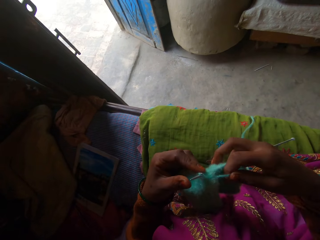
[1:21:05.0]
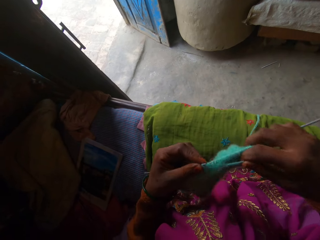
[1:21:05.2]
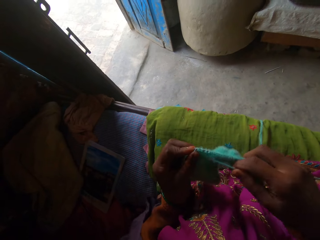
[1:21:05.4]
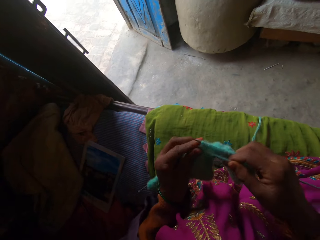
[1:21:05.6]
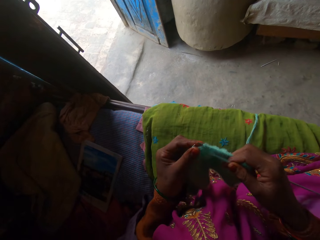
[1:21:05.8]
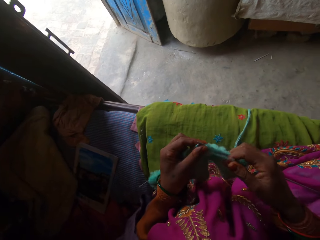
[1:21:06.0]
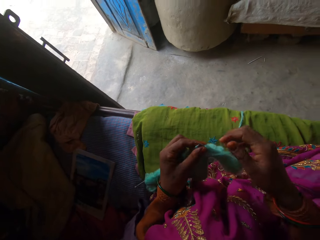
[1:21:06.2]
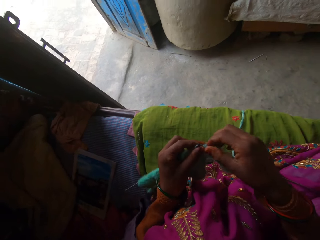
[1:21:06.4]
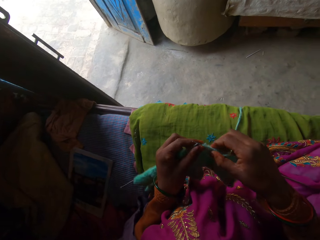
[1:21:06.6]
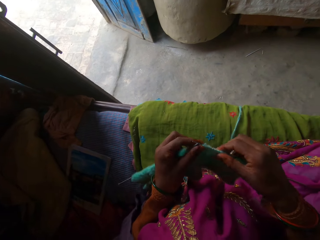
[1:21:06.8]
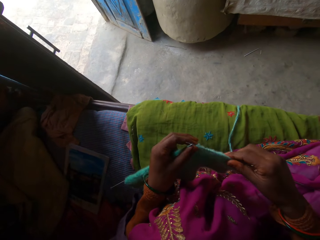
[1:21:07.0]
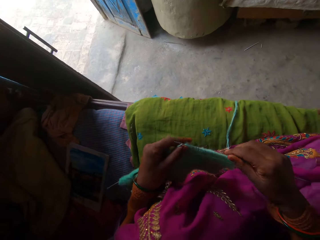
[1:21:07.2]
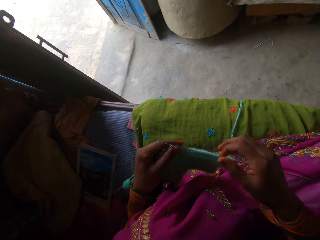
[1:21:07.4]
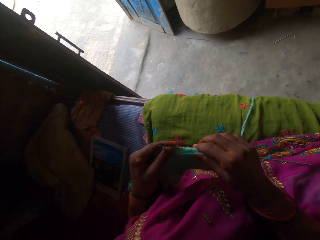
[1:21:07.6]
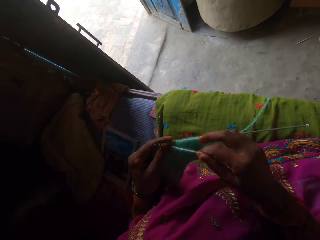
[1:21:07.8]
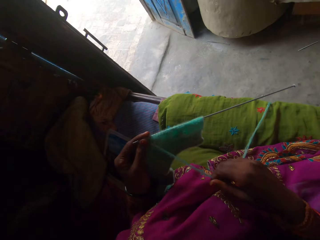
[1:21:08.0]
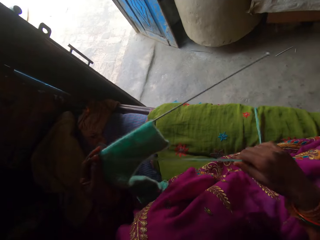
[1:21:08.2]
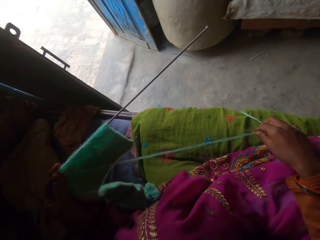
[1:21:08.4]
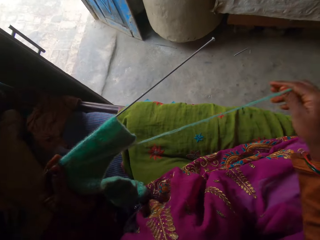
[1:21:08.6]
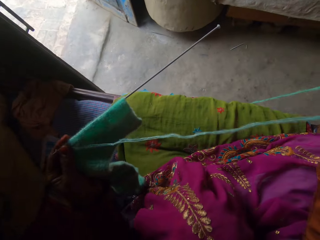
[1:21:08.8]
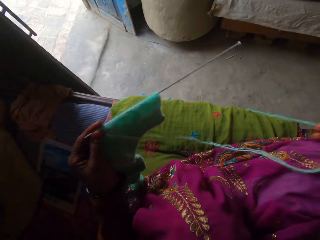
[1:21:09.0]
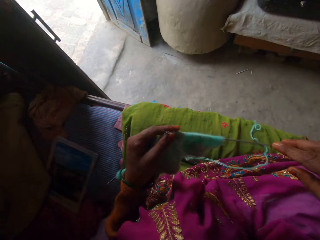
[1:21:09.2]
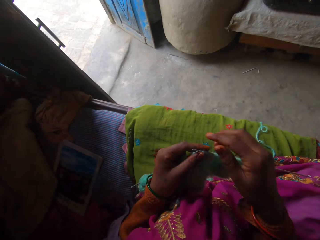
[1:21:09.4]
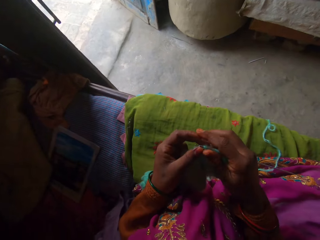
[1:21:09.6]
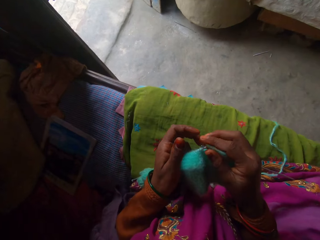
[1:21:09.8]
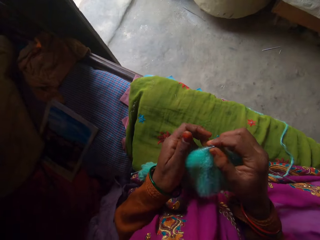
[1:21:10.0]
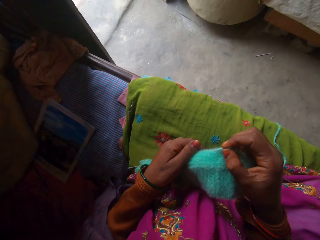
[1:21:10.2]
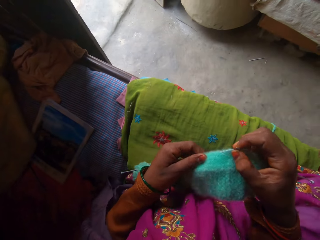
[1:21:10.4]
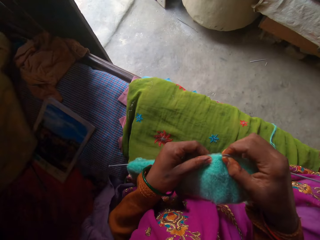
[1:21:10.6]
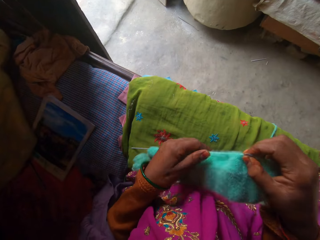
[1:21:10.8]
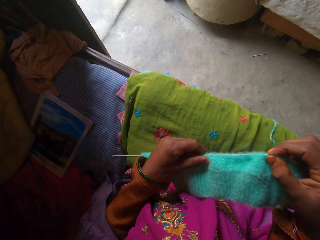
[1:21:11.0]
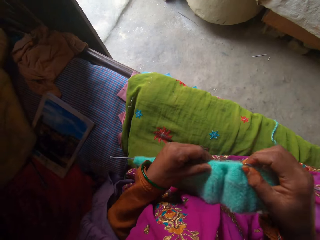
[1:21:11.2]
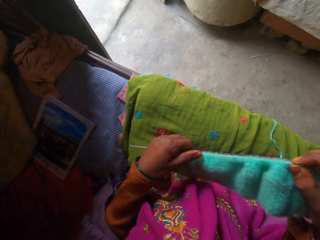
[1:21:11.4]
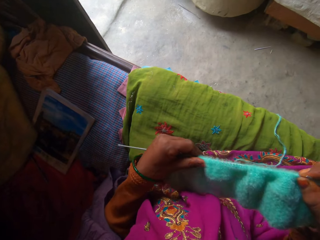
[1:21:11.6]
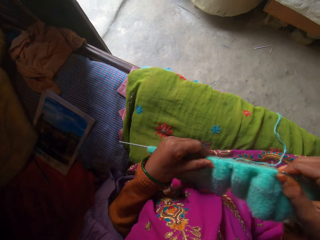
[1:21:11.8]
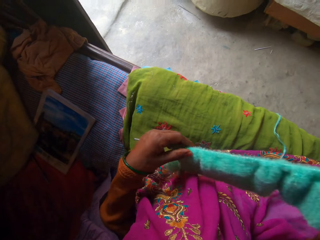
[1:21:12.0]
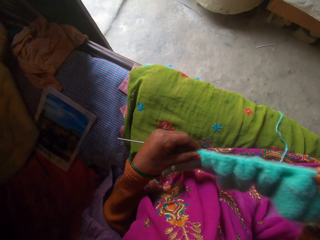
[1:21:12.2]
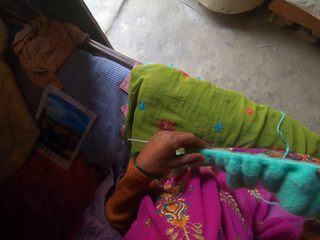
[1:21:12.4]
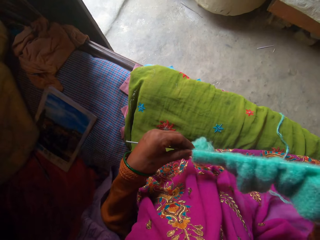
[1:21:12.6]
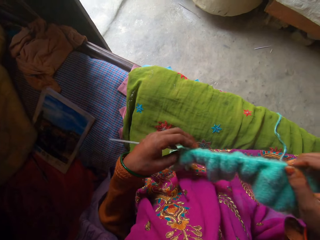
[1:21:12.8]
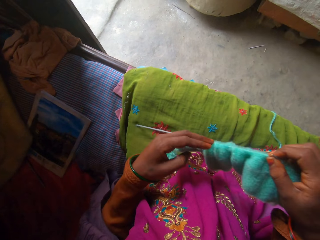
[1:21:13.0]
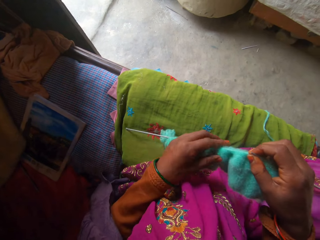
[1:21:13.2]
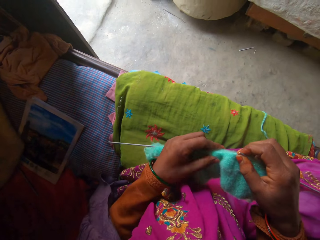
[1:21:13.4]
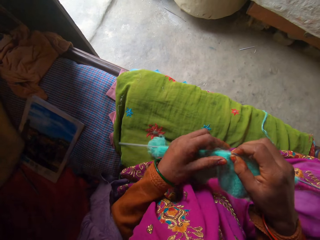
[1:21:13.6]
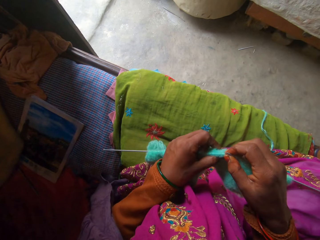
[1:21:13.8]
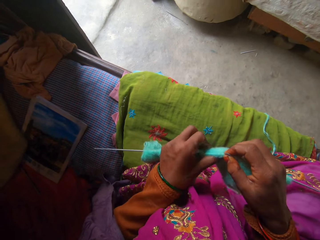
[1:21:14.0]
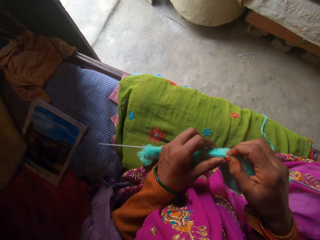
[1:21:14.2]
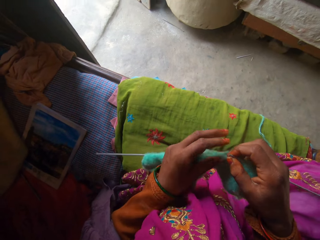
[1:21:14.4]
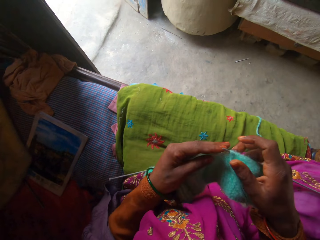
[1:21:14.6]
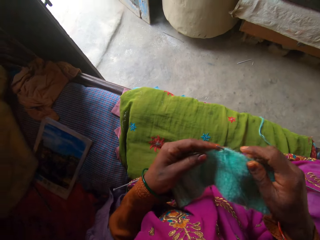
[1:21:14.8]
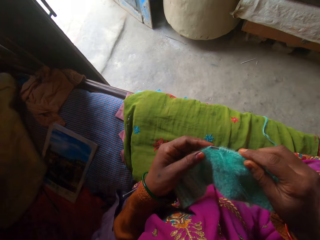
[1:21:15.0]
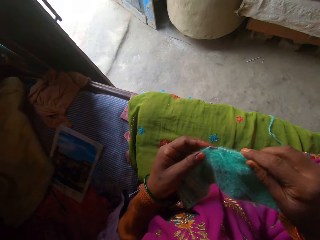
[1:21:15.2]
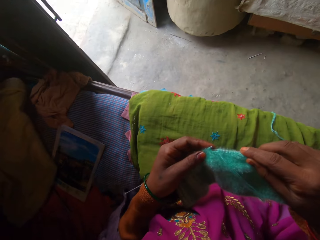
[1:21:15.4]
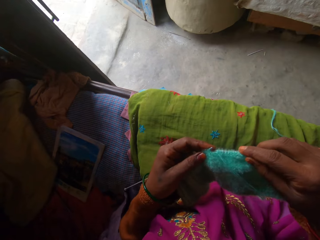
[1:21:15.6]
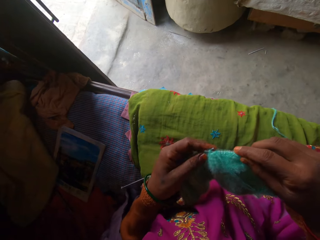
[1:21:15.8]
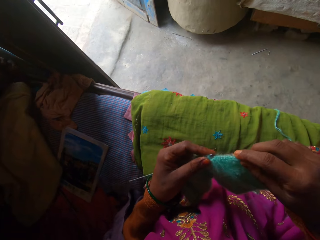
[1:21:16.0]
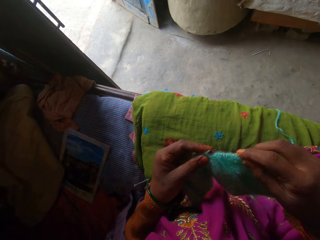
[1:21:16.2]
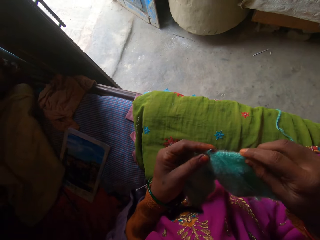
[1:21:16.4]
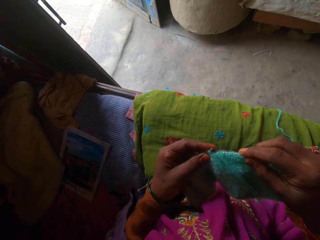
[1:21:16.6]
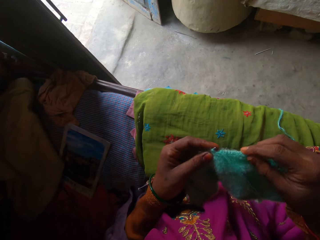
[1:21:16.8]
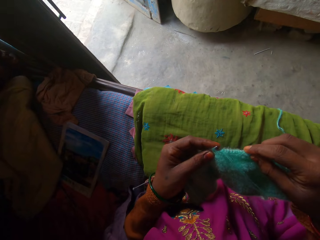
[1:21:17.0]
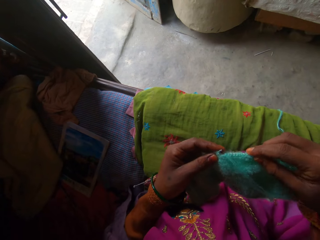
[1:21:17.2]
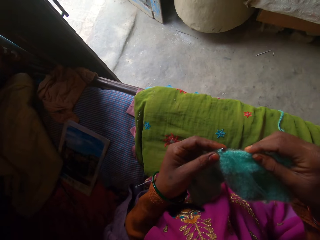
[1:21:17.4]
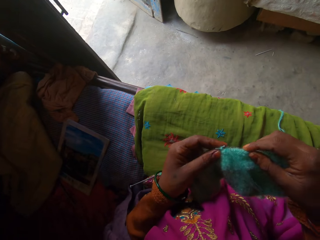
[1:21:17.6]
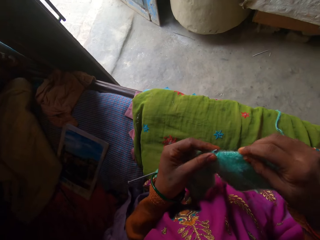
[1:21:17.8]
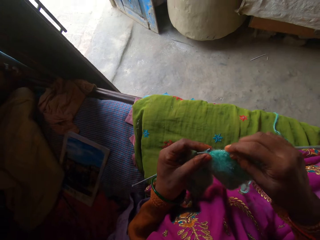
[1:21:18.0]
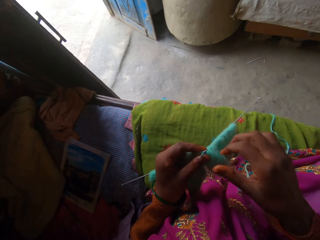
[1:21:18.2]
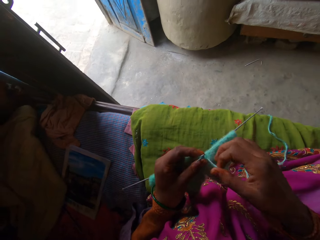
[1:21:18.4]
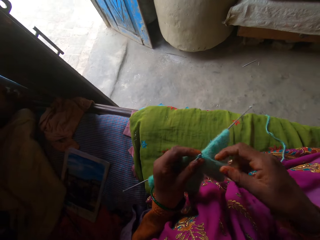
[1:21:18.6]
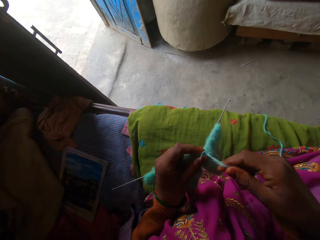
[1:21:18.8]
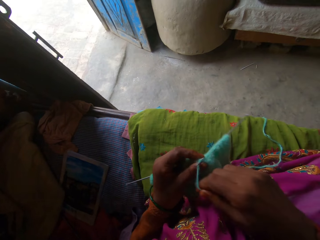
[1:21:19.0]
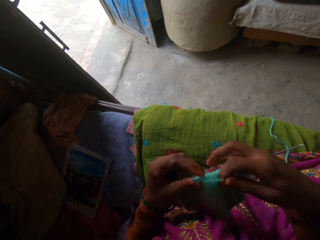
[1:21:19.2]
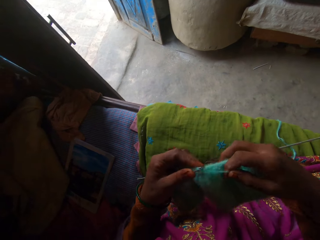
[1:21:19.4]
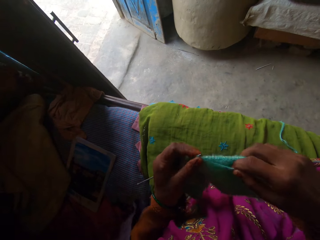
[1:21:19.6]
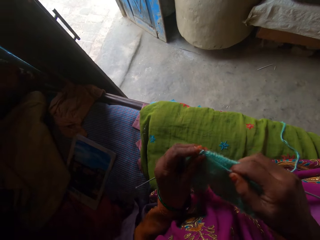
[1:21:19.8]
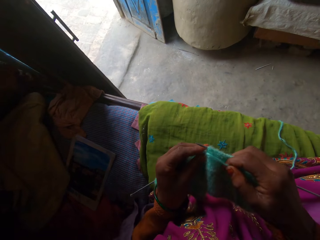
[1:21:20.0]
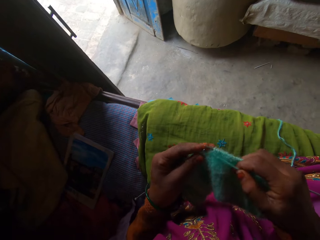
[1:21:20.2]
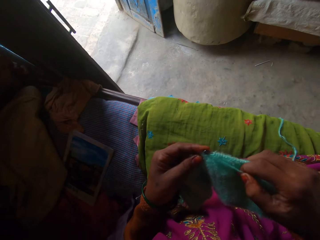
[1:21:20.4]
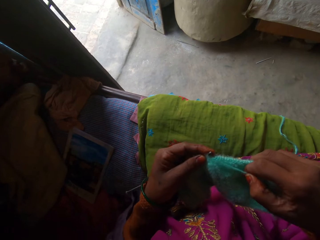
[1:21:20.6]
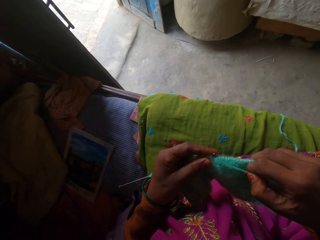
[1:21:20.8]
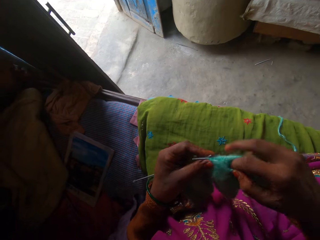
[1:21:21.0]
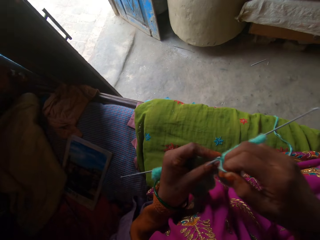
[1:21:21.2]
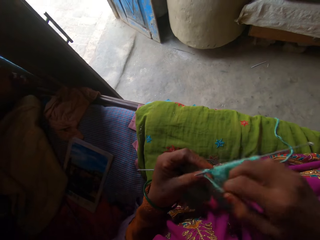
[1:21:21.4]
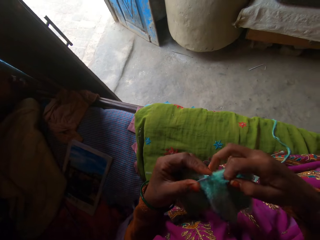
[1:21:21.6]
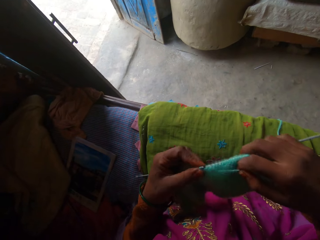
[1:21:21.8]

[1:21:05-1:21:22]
The camera wearer adjusts the crocheted cloth with her hands. She holds the fabric. She pulls the wool with her right hand. She adjusts the crocheted cloth with her left hand. She moves the fabric on the crochet. She crochets with the wool and the crocheting needles in her hands.

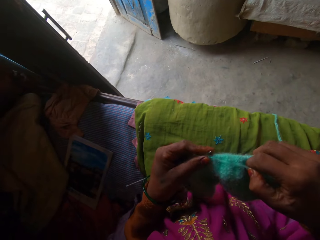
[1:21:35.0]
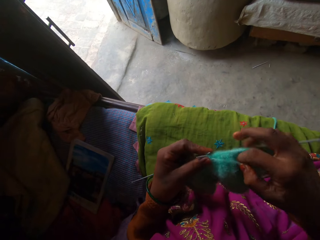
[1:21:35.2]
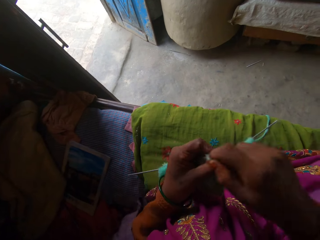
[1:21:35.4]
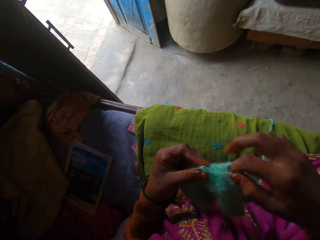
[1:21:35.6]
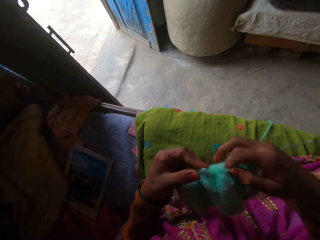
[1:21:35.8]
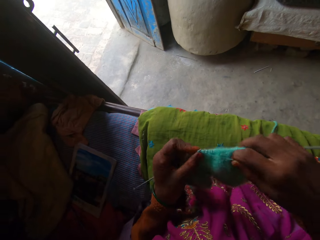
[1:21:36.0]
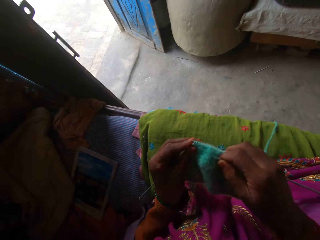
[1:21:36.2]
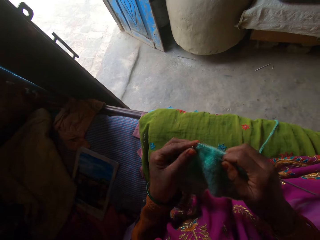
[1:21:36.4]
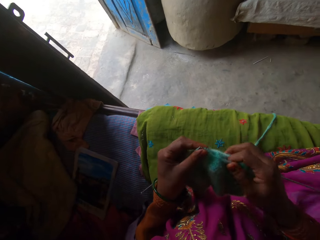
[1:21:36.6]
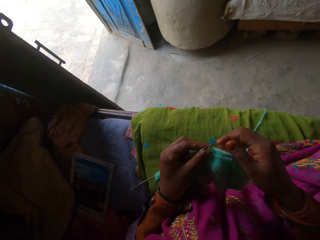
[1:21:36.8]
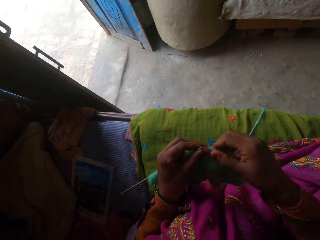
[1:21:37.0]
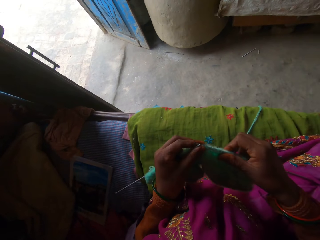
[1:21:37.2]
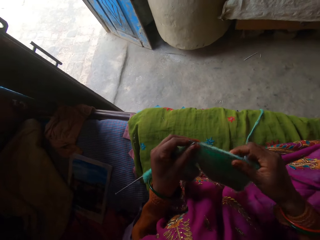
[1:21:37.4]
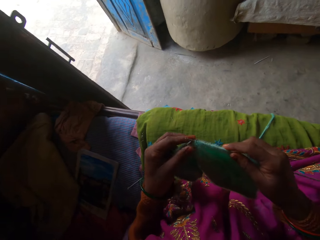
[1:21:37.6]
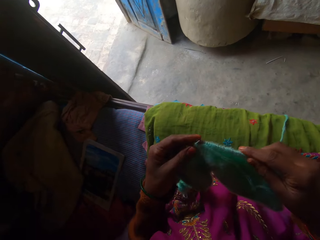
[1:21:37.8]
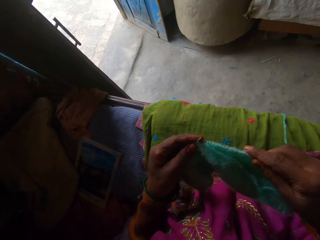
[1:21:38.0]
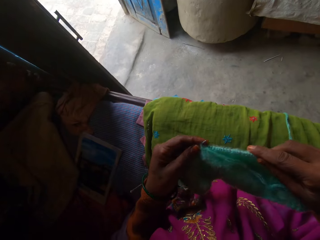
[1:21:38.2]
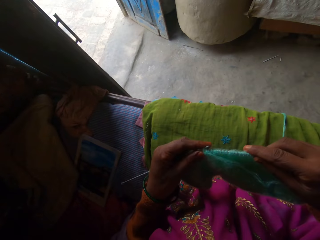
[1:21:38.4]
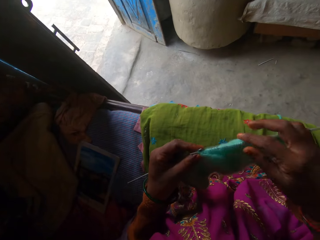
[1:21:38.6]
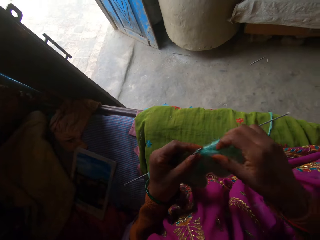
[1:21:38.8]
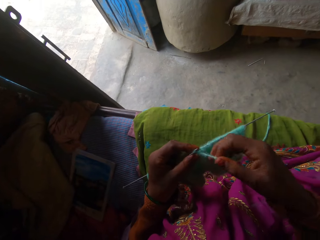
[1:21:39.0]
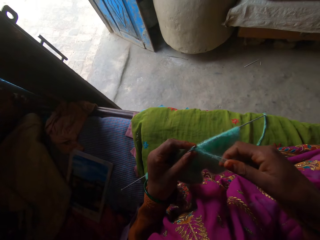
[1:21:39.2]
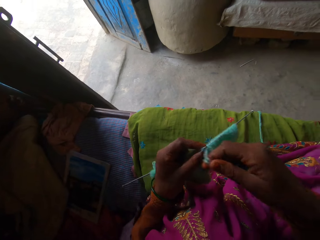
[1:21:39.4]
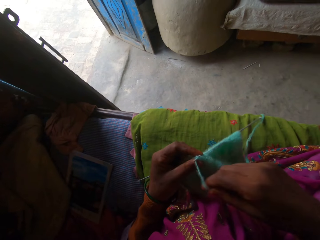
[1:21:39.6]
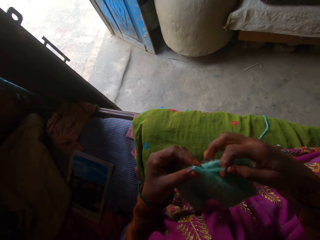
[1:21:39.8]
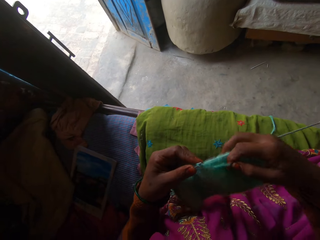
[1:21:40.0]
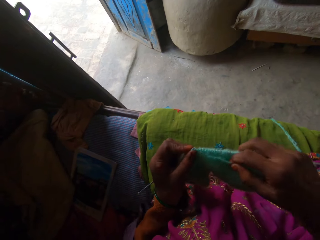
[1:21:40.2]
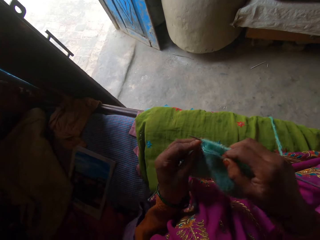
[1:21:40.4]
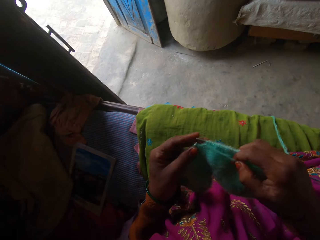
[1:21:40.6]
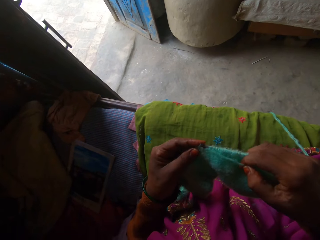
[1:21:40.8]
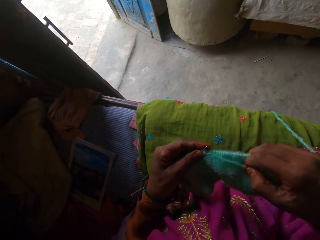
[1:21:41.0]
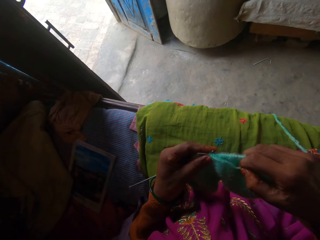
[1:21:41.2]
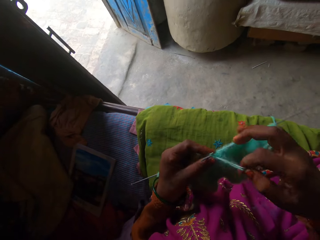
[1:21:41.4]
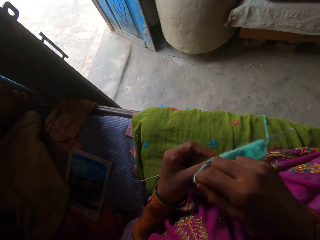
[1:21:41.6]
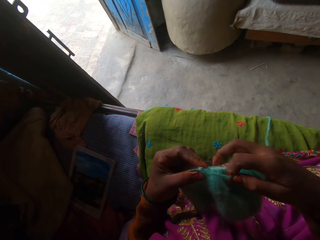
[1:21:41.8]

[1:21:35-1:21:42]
The camera wearer adjusts the crocheted cloth with her right hand. She pulls the fabric. She crochets with the wool and the crocheting needles in her hands.
